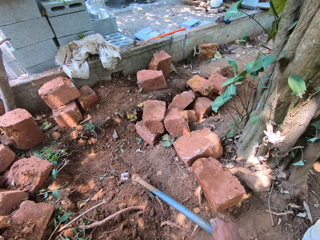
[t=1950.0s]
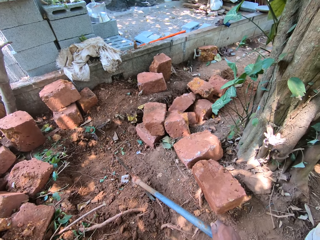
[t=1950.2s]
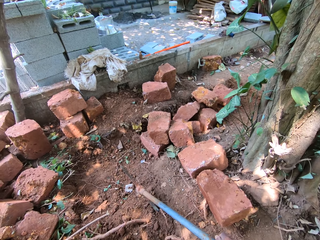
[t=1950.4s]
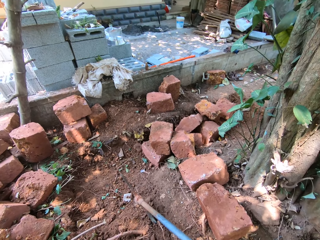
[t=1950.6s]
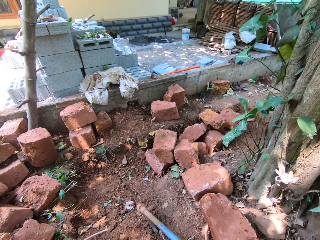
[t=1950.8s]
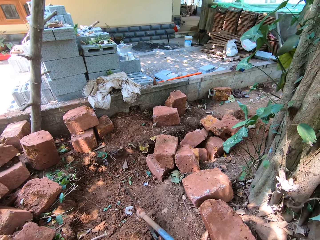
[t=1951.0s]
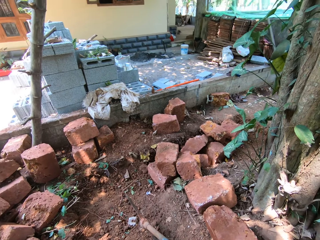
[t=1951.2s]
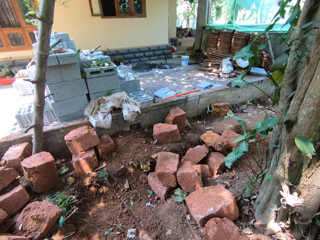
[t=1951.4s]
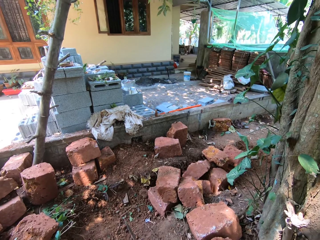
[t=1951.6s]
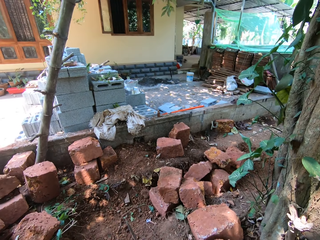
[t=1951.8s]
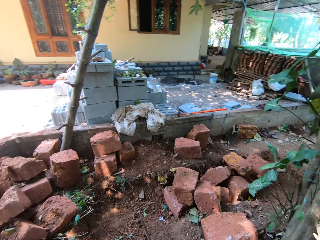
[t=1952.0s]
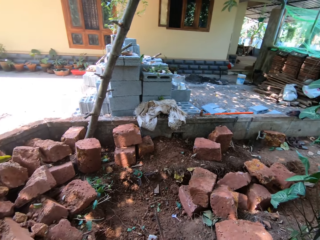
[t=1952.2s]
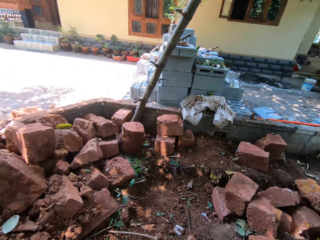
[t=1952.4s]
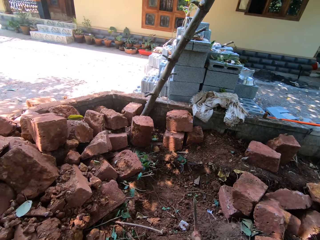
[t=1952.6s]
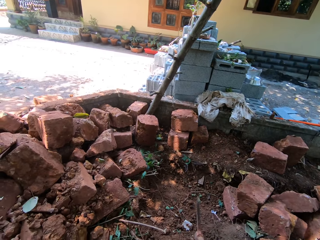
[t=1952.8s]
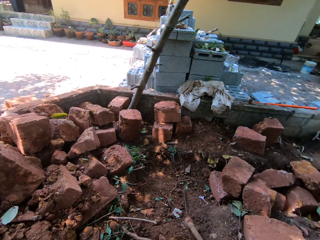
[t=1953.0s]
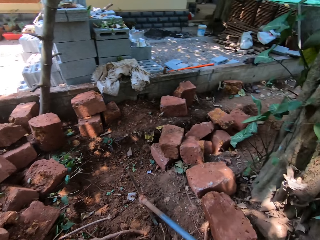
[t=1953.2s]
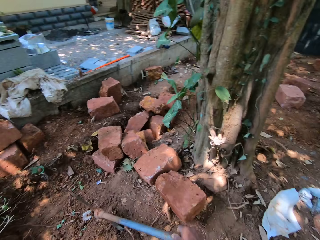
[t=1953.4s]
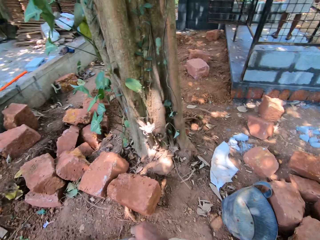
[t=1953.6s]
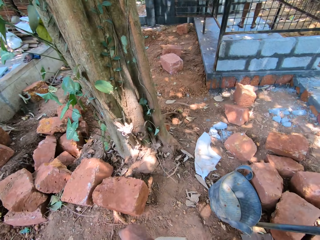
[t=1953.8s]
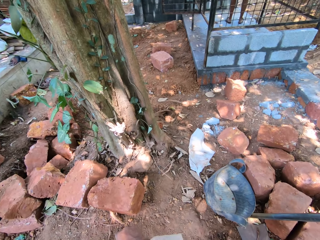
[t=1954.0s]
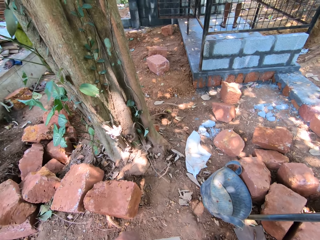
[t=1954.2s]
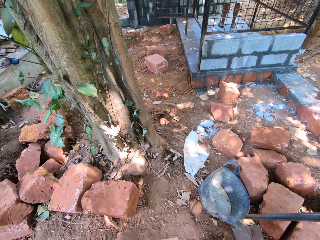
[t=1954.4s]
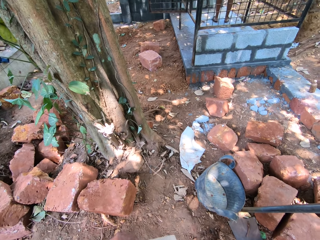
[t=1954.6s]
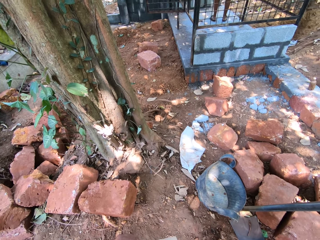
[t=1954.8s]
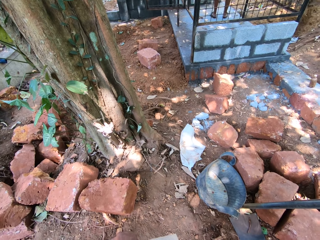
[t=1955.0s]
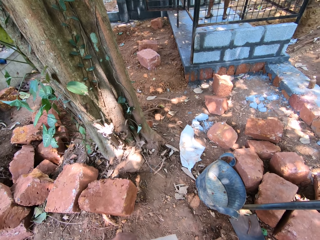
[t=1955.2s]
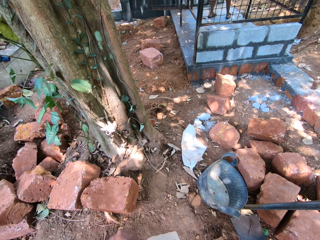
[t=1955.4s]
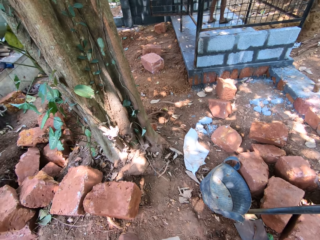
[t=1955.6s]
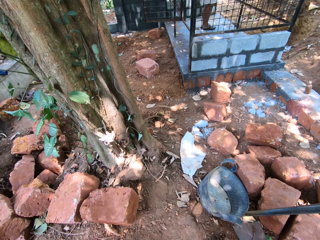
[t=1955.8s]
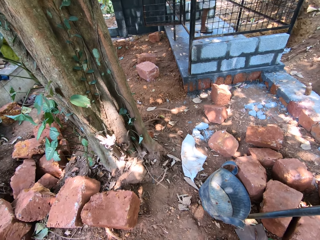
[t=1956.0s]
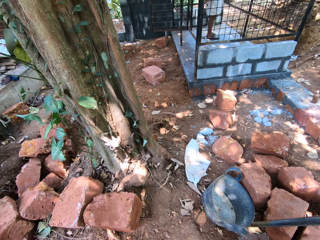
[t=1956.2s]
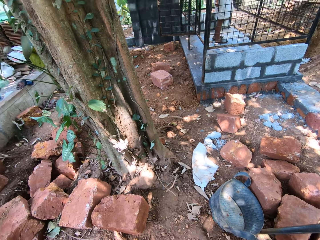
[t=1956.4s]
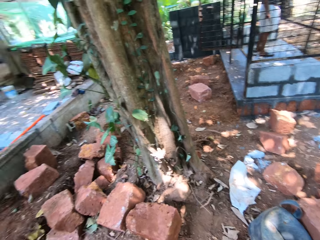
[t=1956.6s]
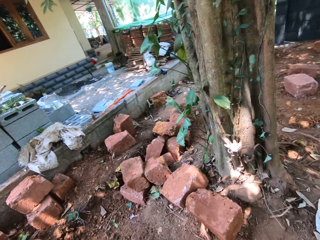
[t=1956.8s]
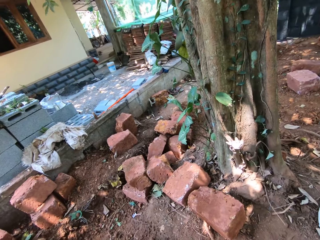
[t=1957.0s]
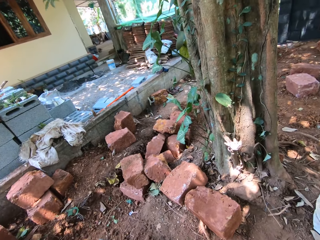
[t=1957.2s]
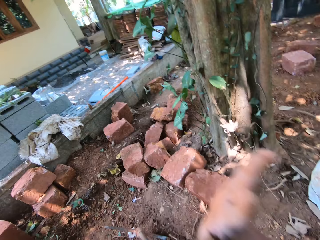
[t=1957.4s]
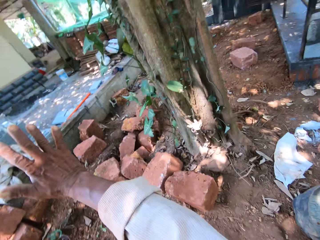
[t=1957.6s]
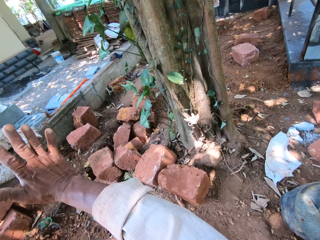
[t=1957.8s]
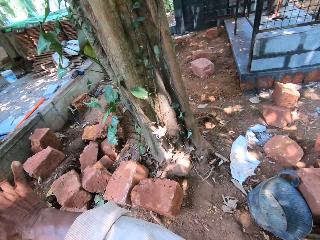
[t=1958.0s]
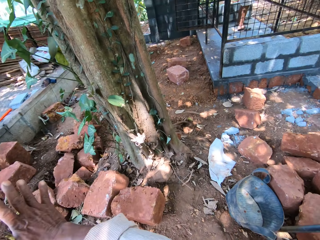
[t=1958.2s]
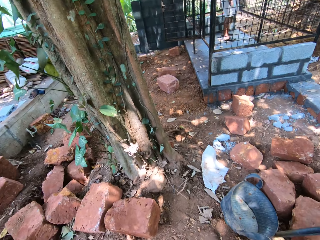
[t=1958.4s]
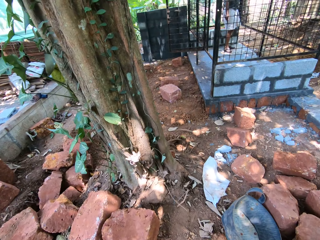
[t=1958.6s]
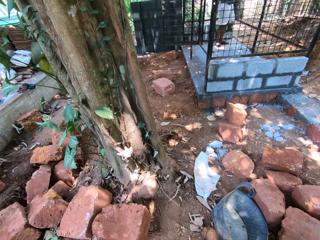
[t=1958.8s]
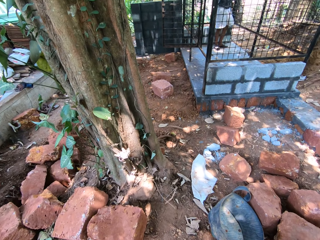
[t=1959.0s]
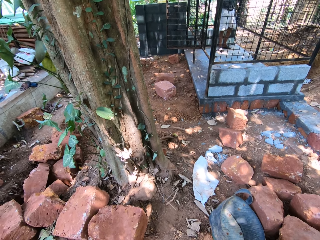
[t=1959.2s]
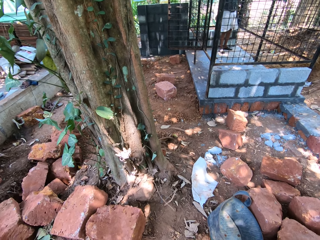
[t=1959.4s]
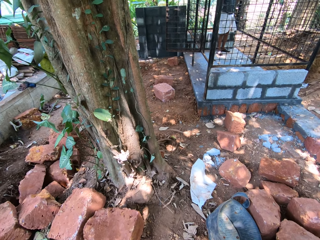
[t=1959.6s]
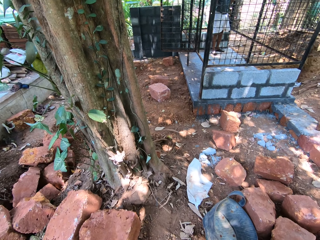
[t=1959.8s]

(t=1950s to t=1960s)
The camera wearer gestures.

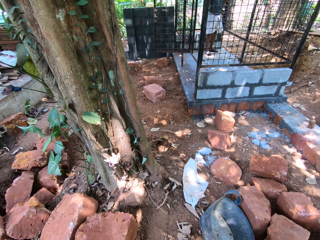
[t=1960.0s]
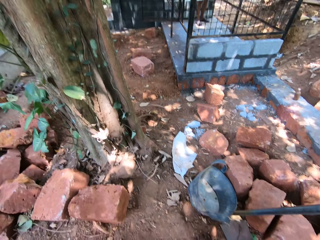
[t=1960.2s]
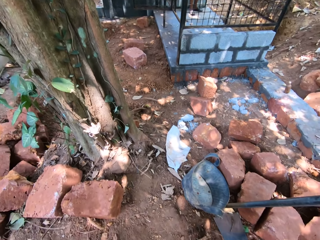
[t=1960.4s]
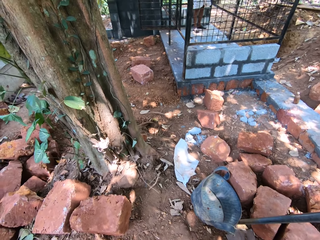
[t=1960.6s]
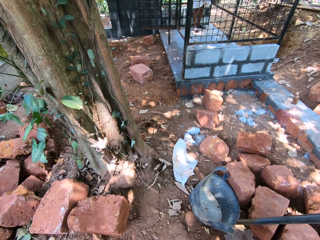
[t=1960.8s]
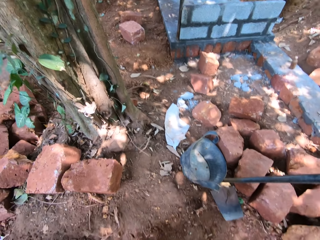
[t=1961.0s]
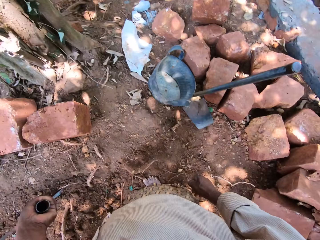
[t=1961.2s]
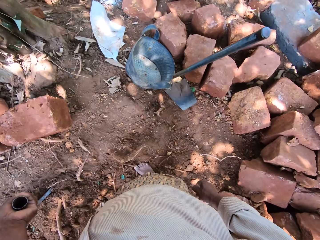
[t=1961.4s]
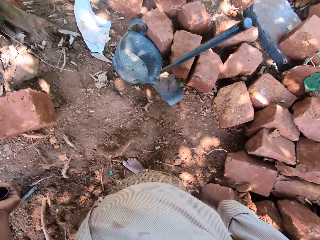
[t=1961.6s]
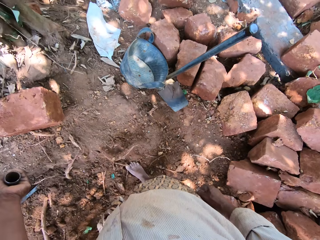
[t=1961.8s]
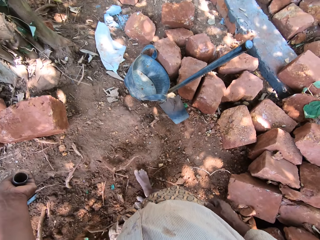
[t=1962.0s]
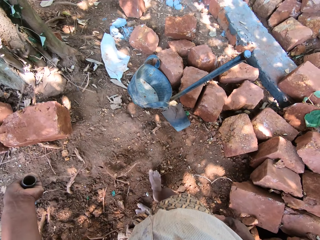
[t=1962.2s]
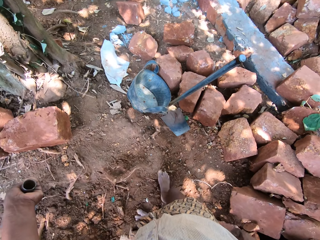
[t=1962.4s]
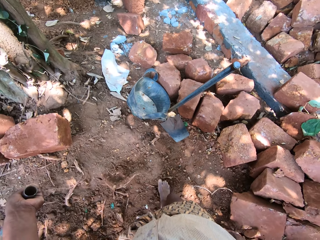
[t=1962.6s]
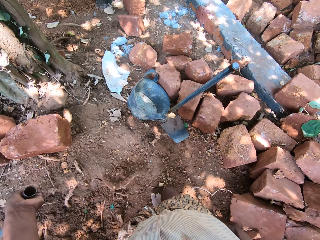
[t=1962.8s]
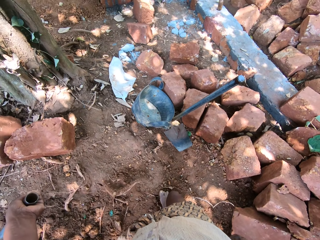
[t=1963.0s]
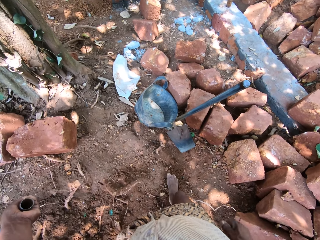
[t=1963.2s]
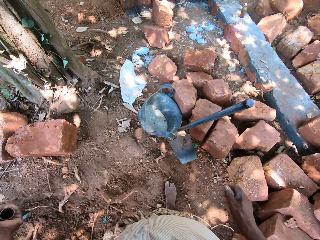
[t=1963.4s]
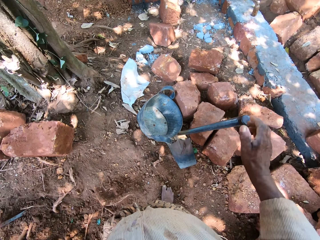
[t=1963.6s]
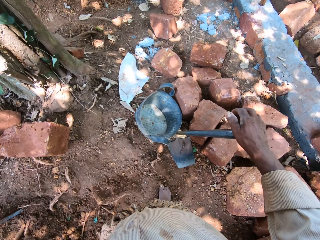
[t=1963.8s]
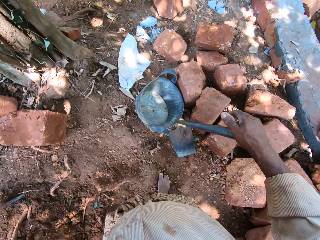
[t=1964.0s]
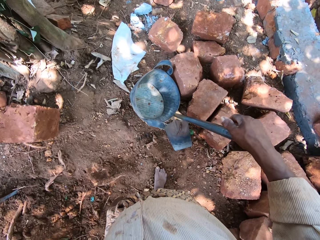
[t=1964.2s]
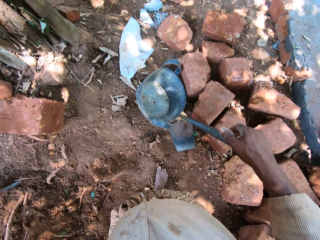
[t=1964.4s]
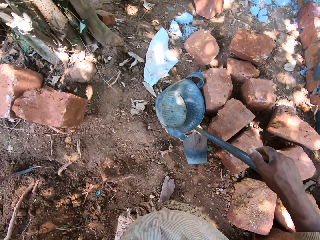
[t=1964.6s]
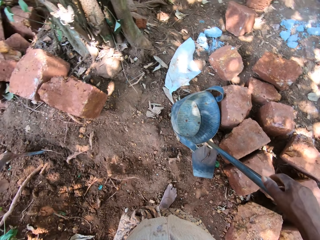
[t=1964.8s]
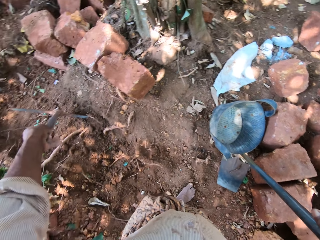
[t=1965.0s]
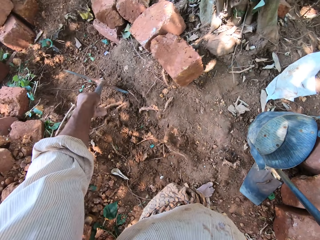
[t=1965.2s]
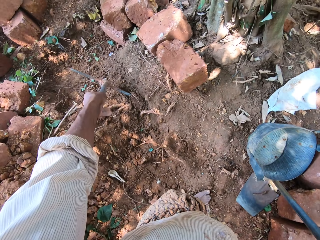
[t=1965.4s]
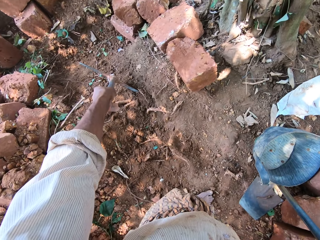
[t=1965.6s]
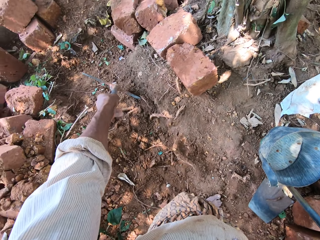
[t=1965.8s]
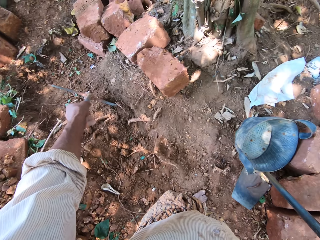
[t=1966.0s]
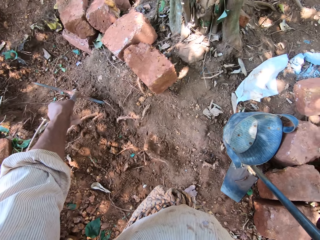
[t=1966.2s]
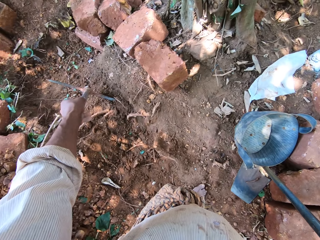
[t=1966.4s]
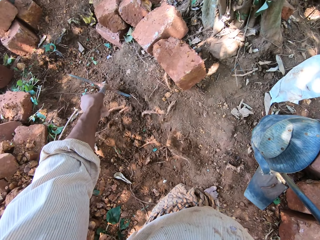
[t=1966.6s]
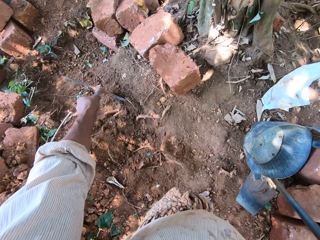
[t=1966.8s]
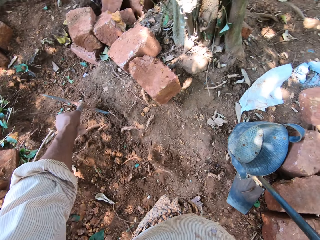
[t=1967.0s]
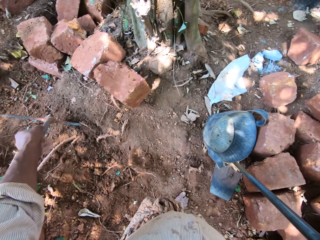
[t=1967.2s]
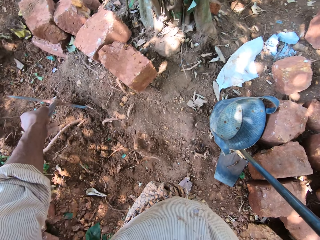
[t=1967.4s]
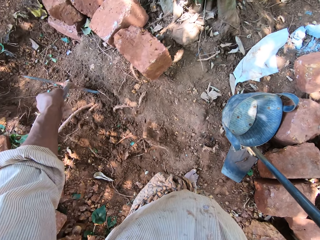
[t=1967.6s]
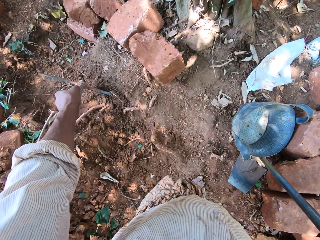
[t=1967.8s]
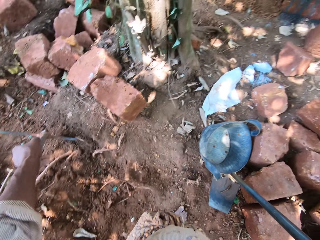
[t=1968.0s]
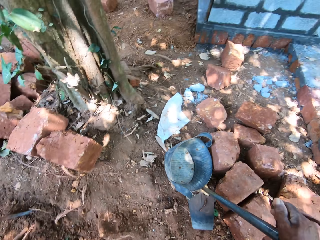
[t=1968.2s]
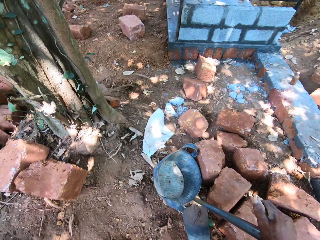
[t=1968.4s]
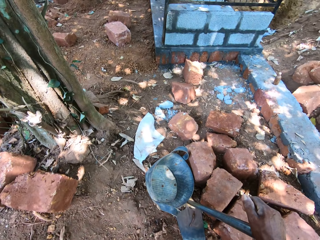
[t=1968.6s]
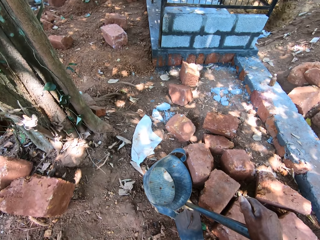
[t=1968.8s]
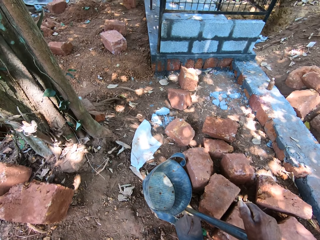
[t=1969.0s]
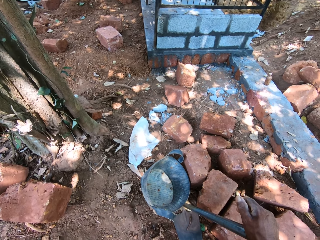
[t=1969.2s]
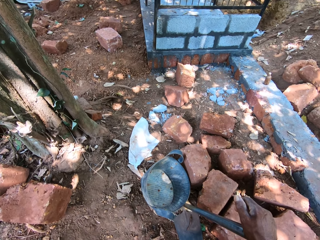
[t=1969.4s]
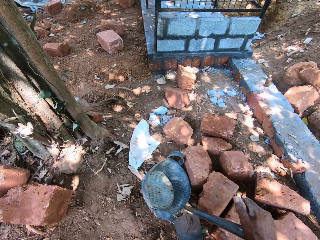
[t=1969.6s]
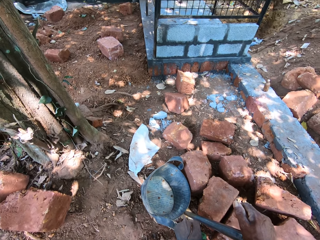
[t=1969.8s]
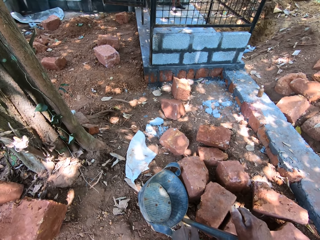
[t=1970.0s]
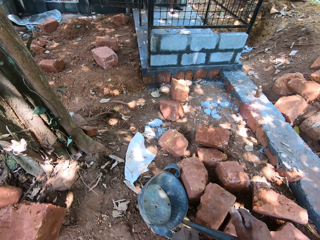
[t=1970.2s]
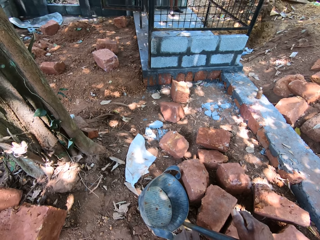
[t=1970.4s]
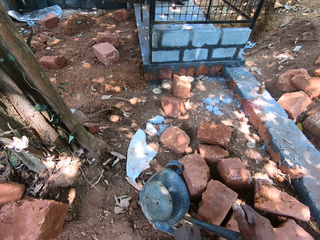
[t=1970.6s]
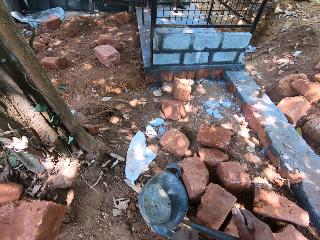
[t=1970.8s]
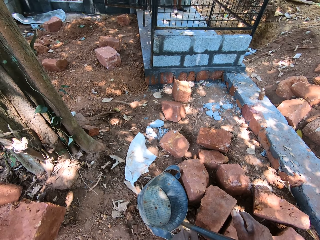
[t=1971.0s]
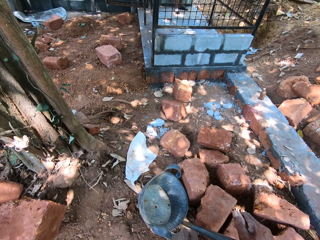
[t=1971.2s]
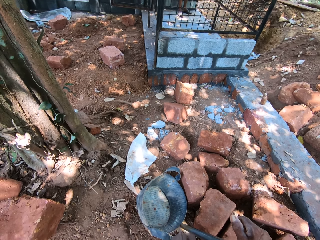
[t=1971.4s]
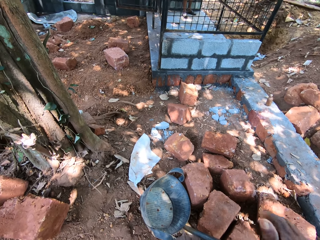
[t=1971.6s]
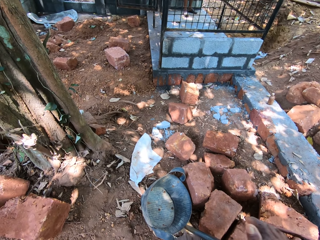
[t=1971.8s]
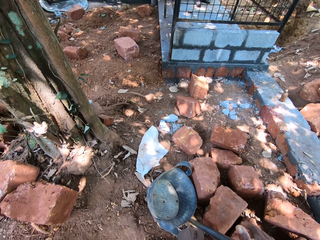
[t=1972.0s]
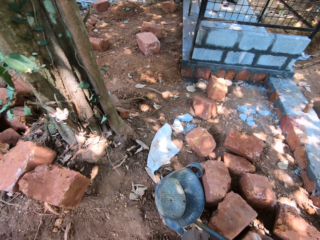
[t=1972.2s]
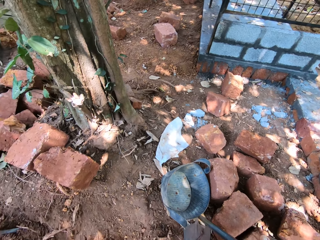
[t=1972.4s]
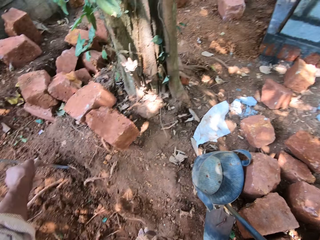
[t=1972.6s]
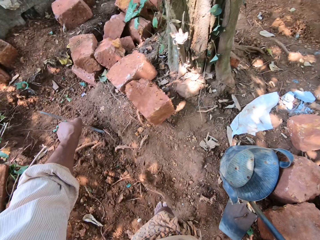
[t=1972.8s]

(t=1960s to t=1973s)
The camera wearer holds the pickaxe with his left hand. He holds a hoe on the floor with his right hand. He looks around.
